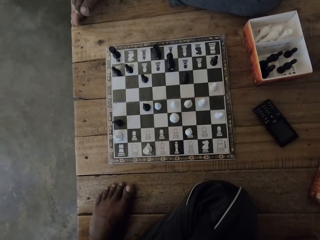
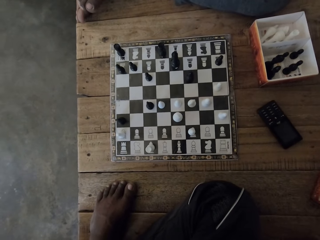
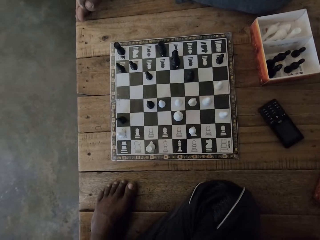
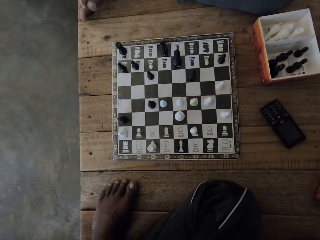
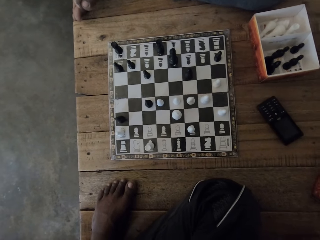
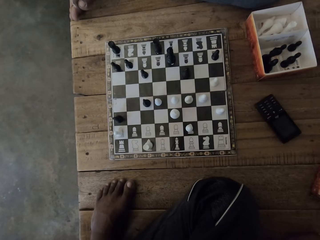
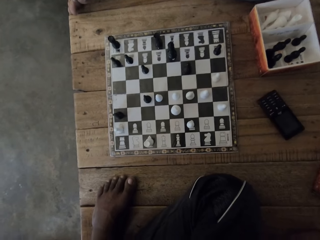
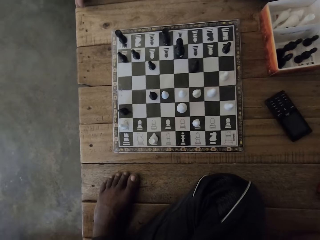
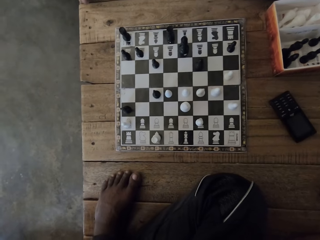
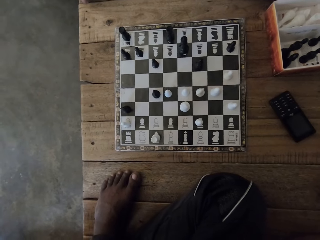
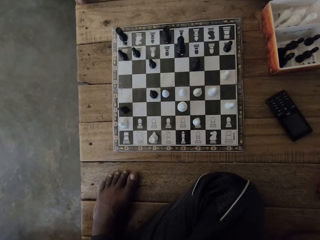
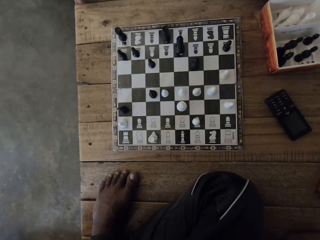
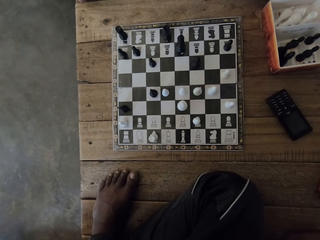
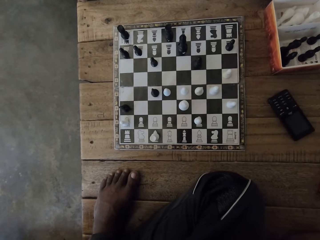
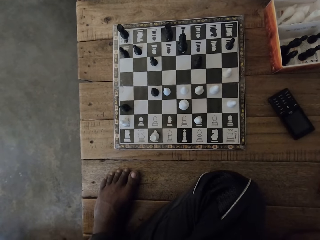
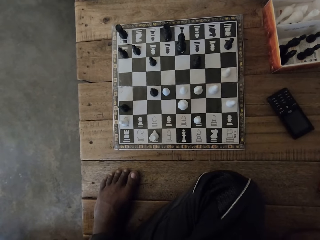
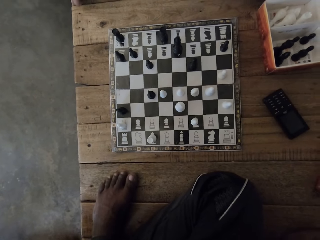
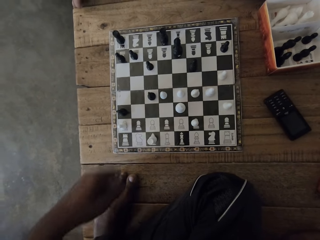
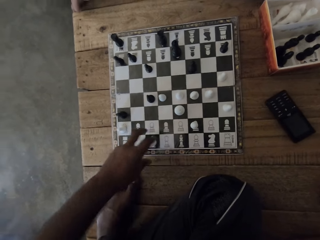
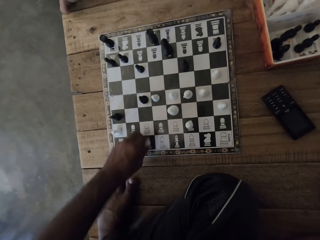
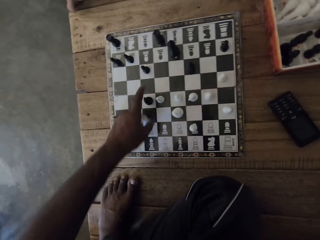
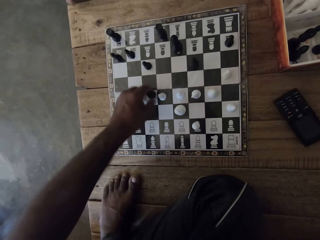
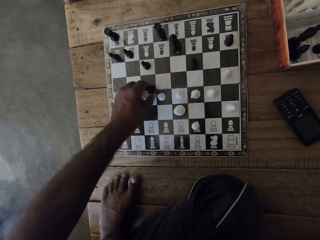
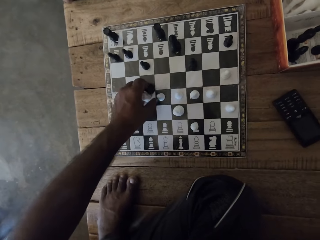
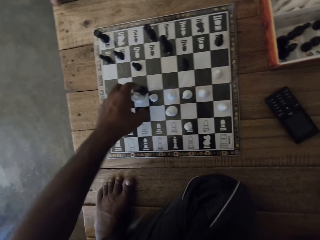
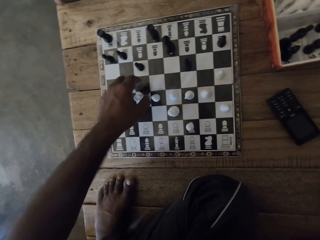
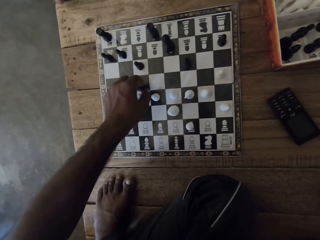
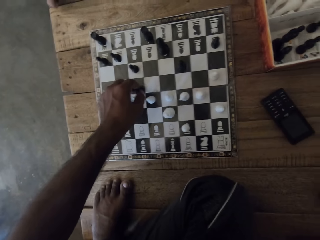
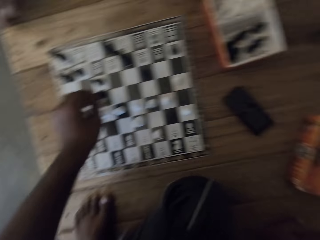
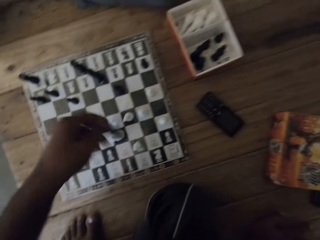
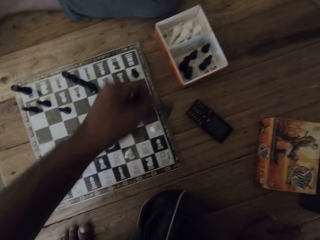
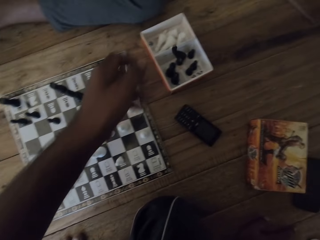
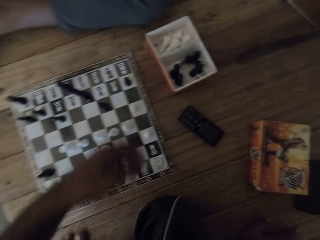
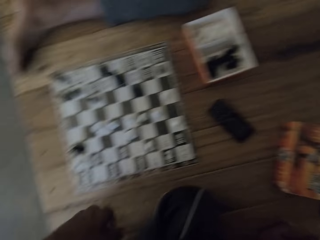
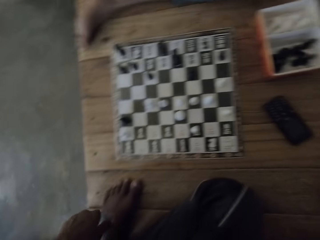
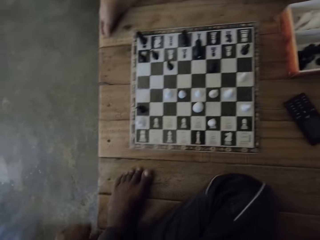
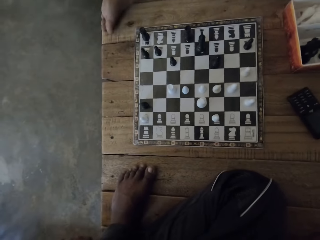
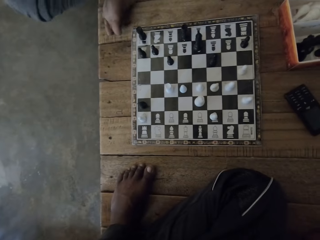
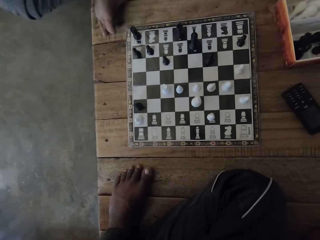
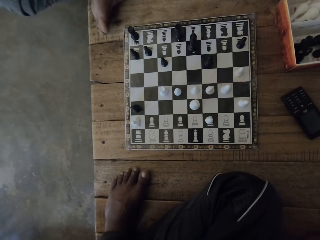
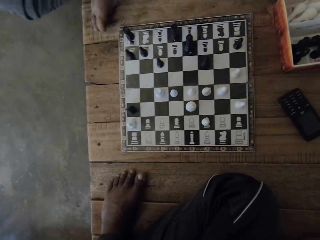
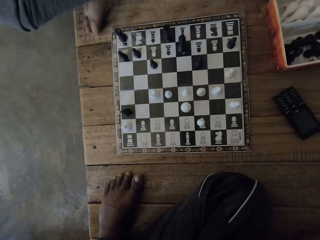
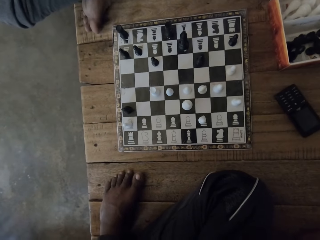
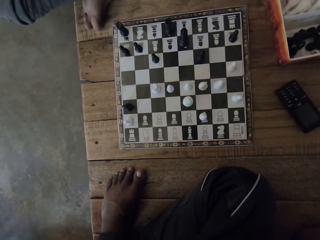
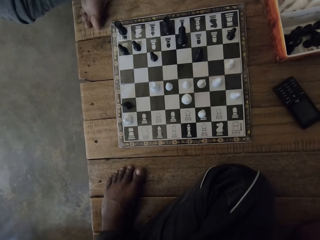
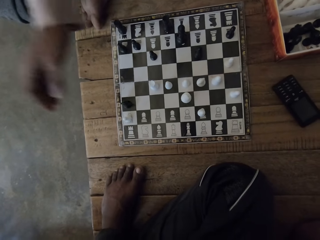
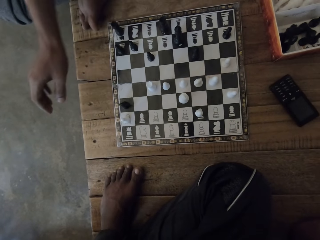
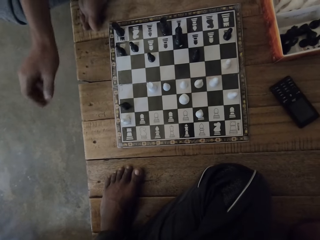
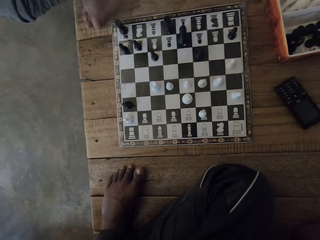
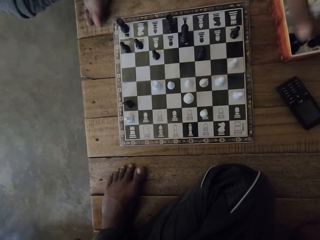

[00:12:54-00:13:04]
The camera wearer picks up the pawn. They play the chessboard. They drop the pawn in the box. They look around. They look at the chess.

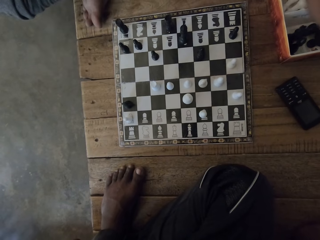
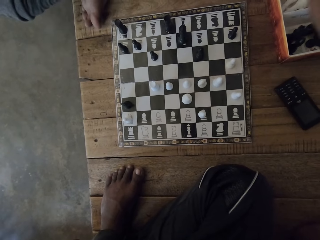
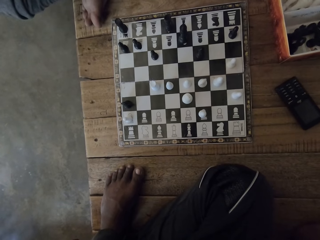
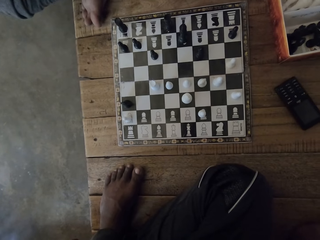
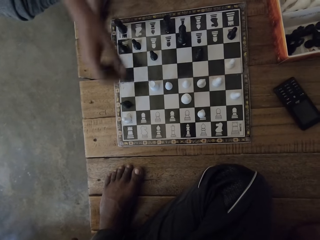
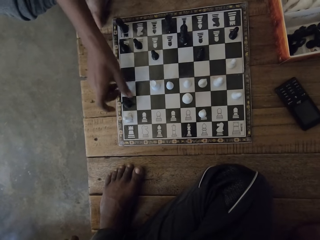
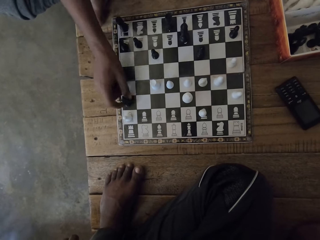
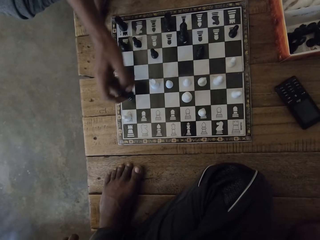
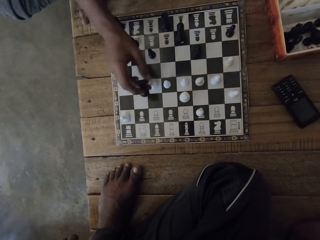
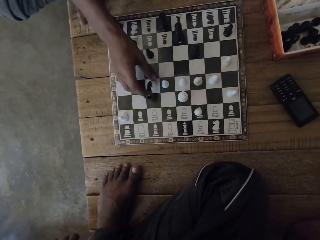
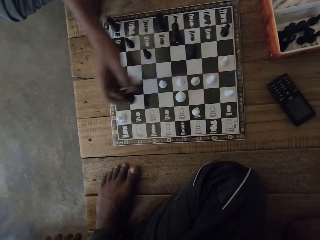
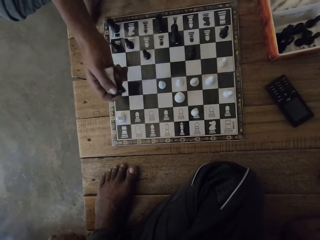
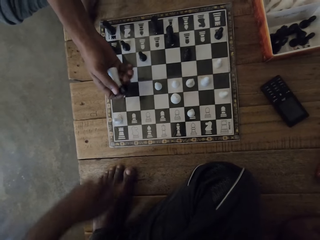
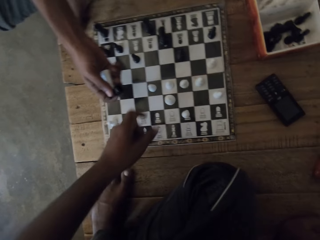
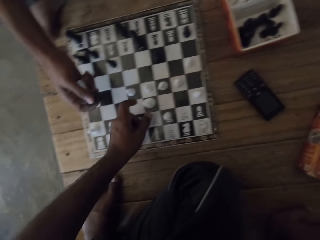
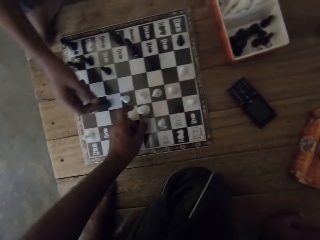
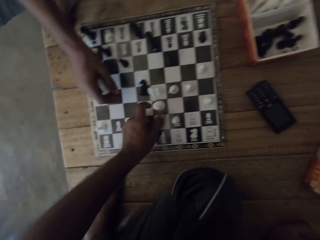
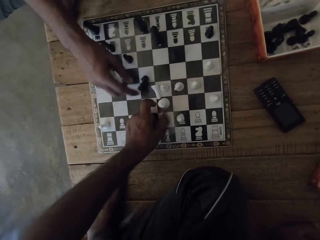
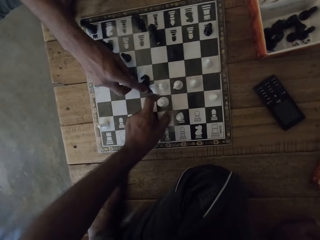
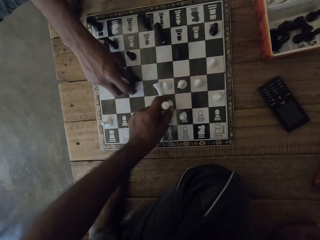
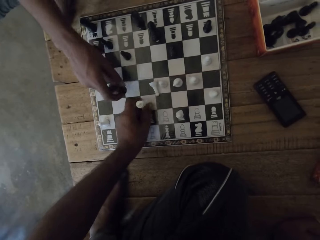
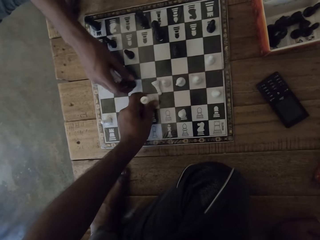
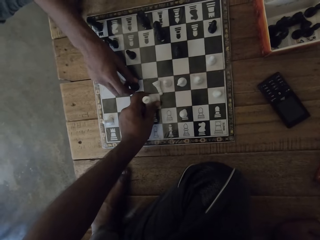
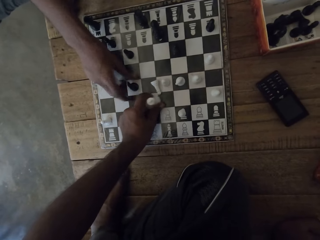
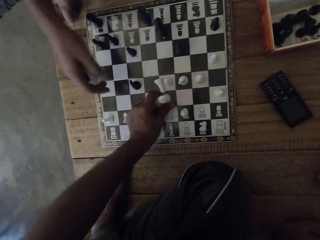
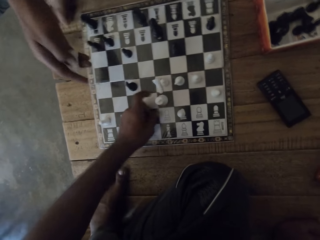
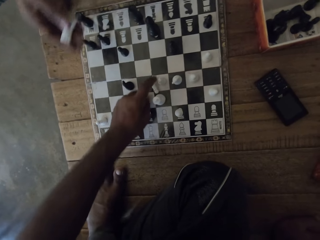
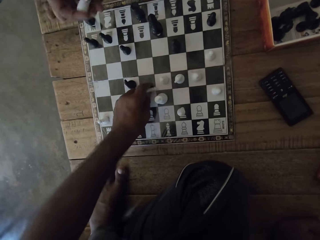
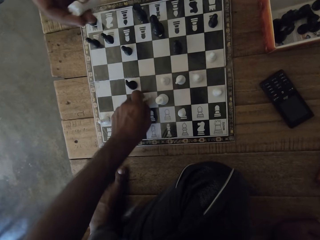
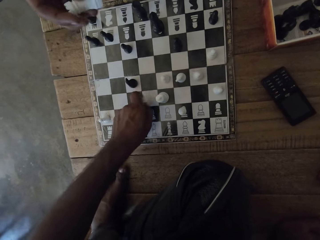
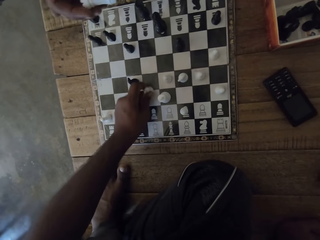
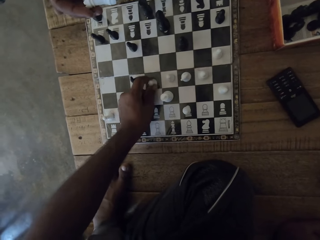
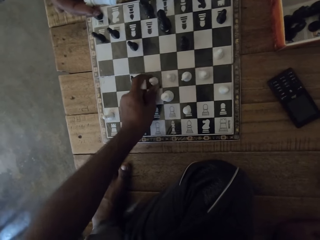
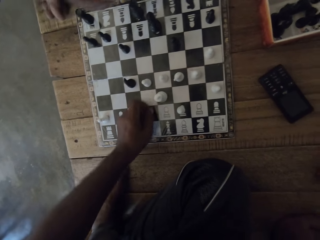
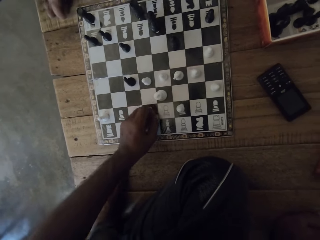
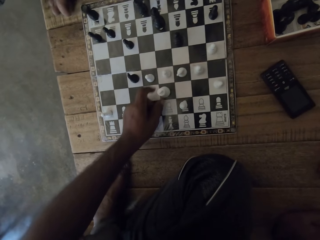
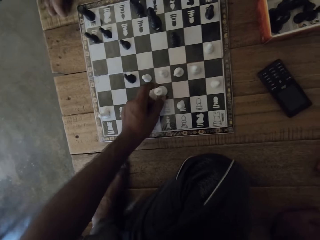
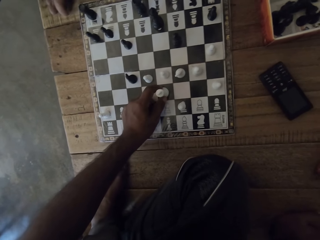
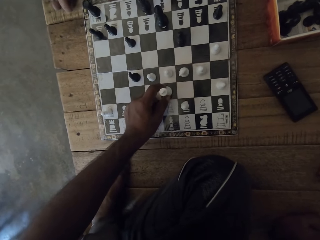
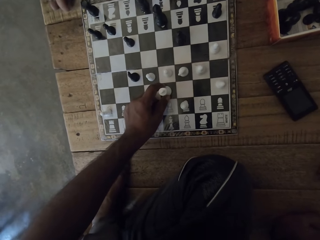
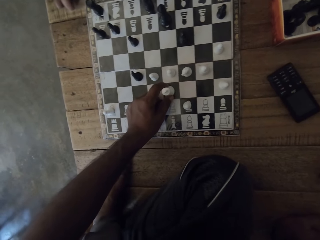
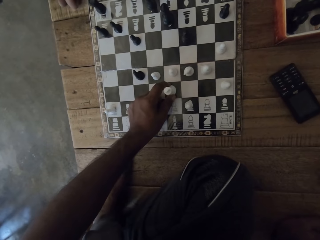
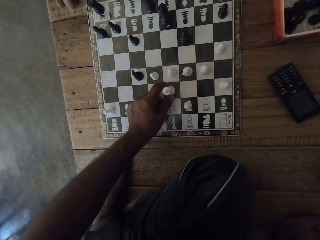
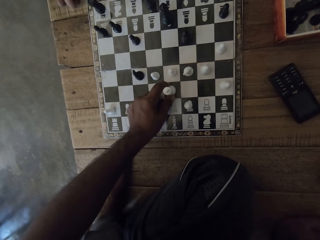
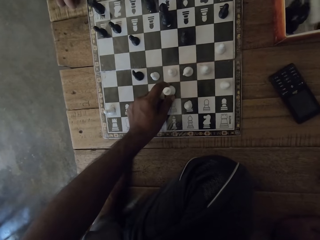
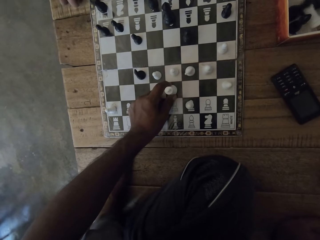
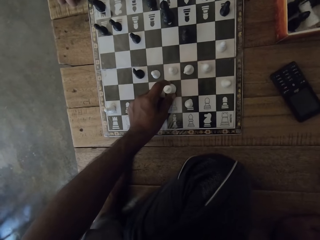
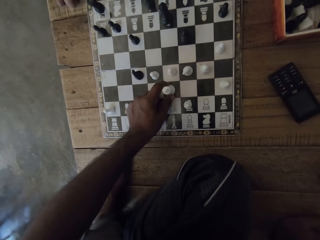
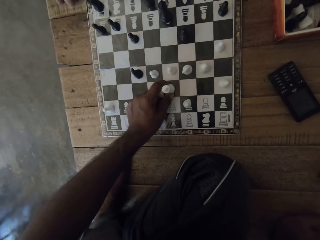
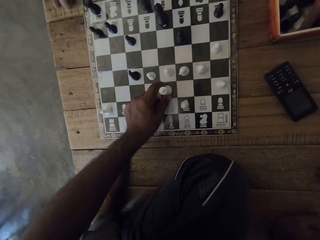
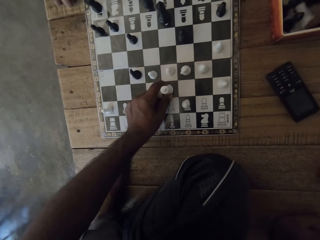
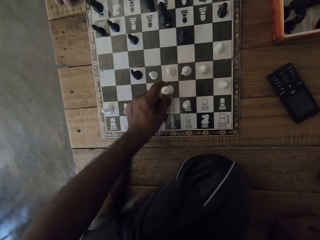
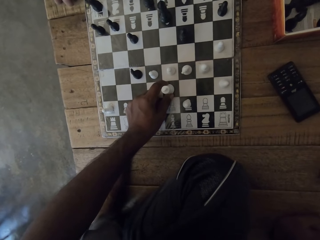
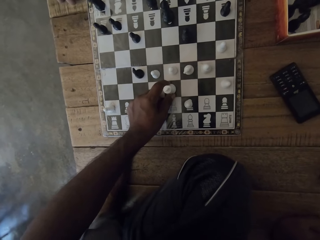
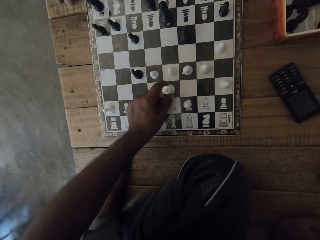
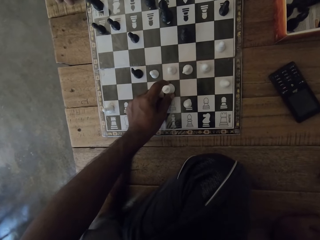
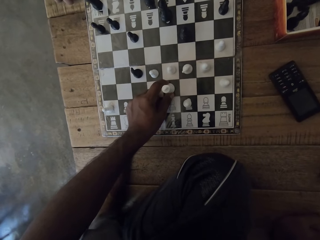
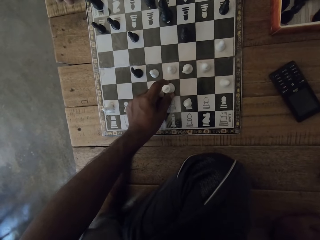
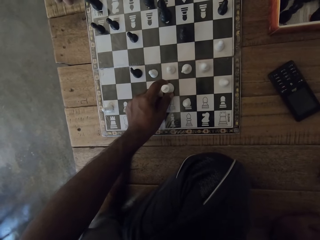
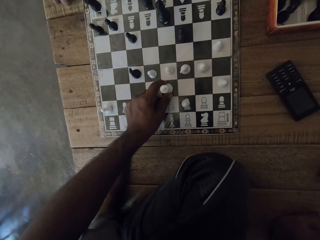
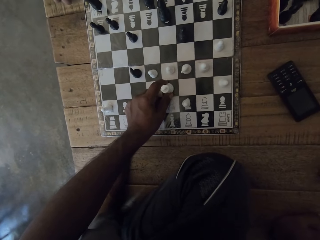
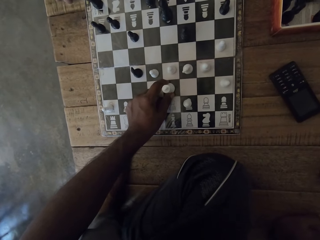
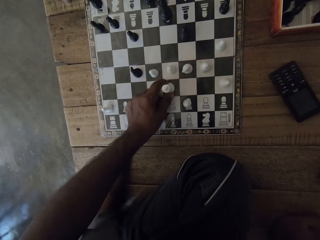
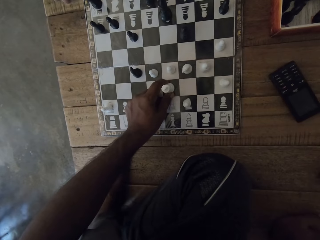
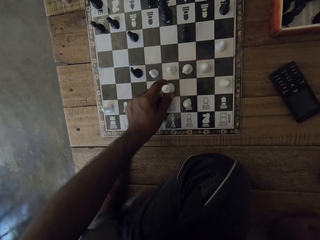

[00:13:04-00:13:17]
The man plays the chessboard. The camera wearer picks up the pawn. The man picks up the pawn. The camera wearer plays the chessboard. They arrange the pawns. The man puts down the chess piece. The camera wearer picks up the pawns from the box.
